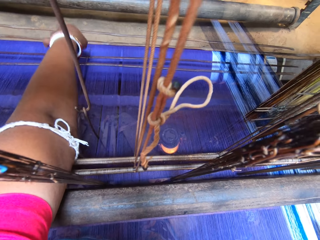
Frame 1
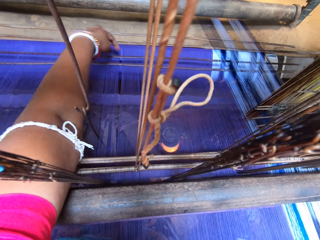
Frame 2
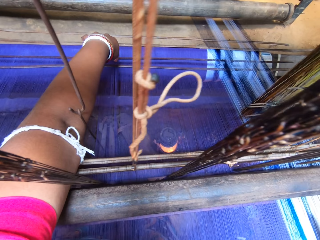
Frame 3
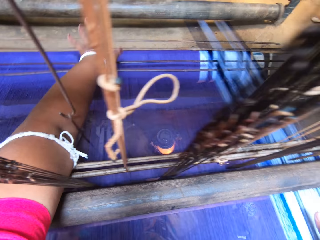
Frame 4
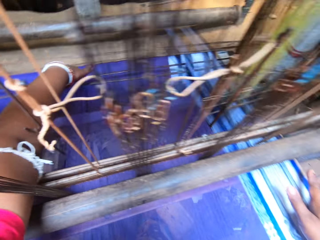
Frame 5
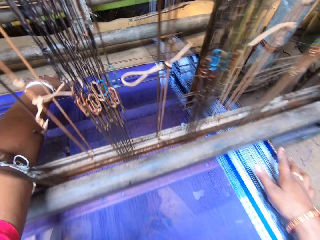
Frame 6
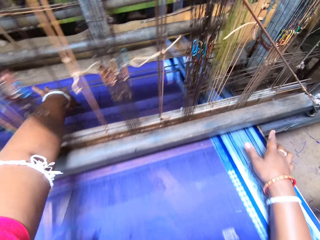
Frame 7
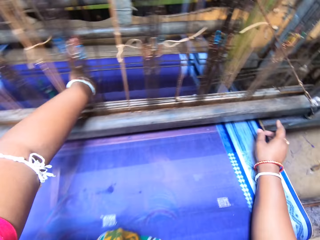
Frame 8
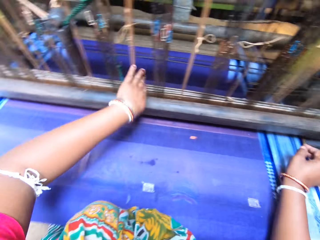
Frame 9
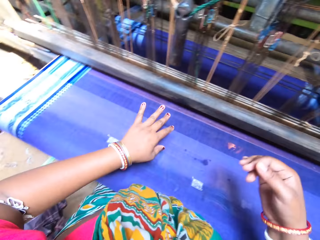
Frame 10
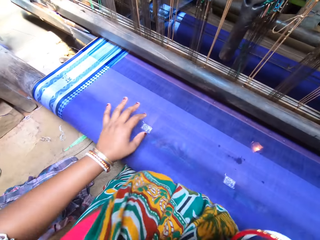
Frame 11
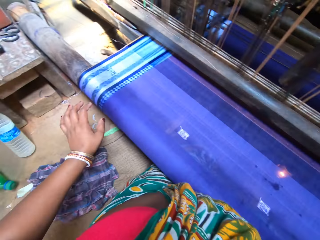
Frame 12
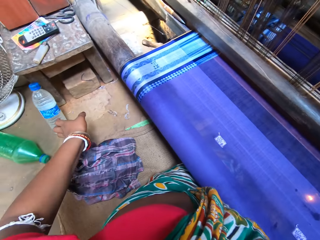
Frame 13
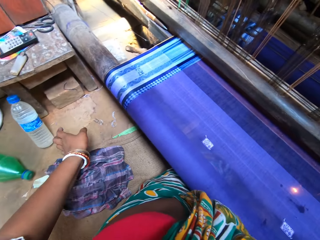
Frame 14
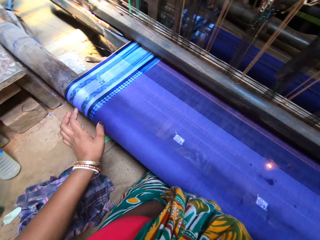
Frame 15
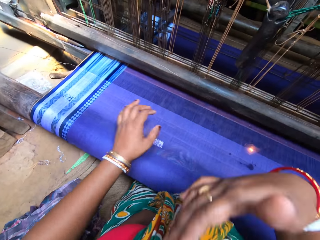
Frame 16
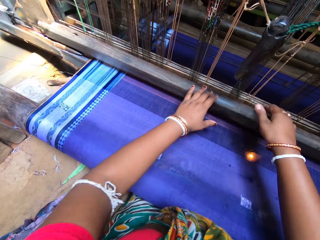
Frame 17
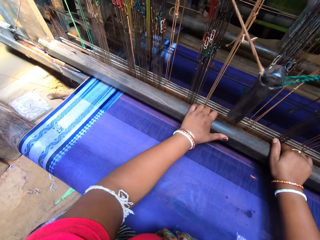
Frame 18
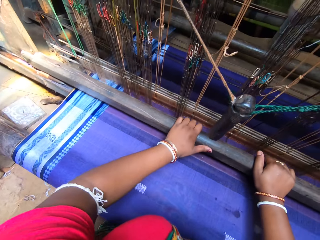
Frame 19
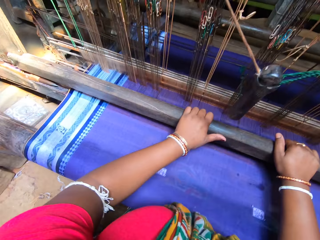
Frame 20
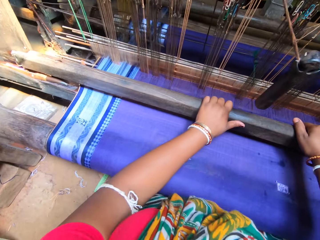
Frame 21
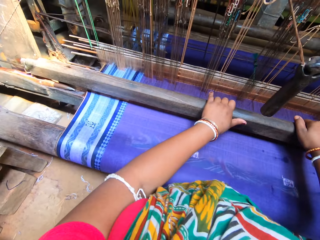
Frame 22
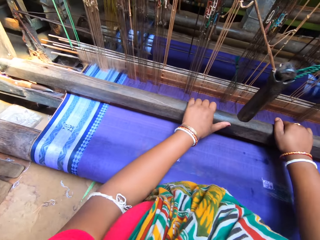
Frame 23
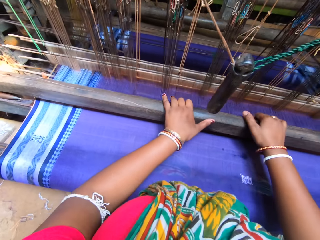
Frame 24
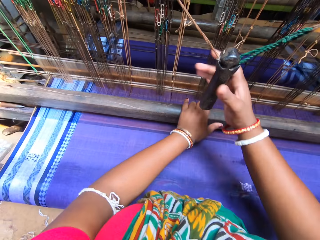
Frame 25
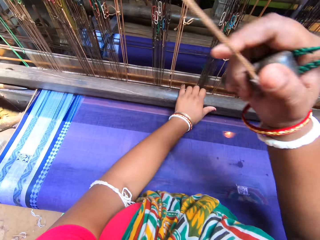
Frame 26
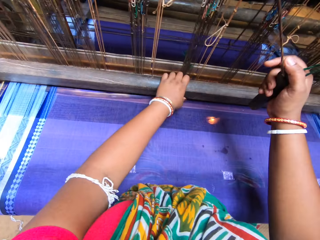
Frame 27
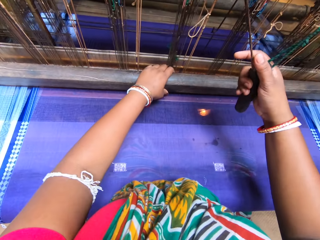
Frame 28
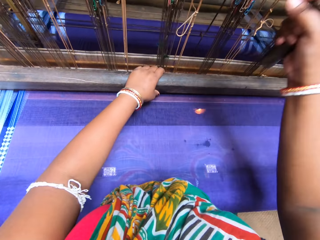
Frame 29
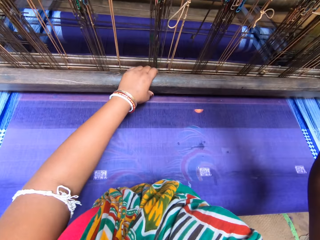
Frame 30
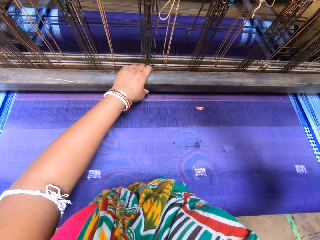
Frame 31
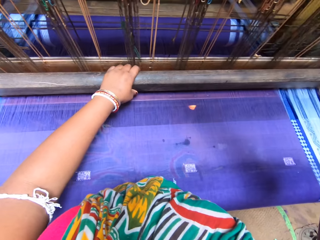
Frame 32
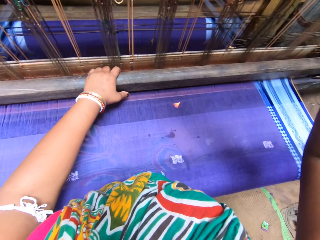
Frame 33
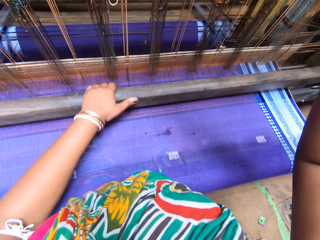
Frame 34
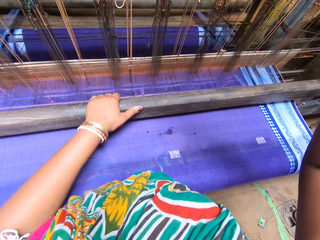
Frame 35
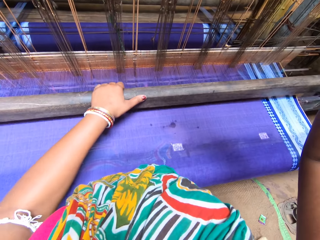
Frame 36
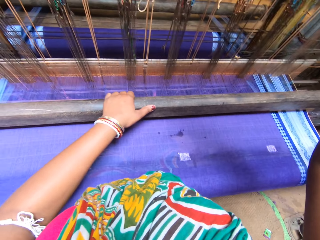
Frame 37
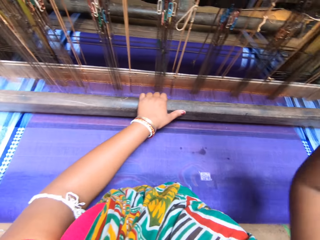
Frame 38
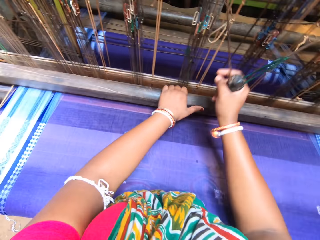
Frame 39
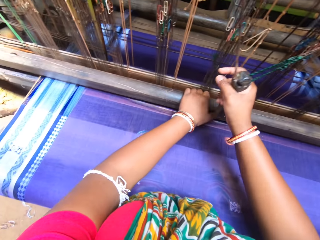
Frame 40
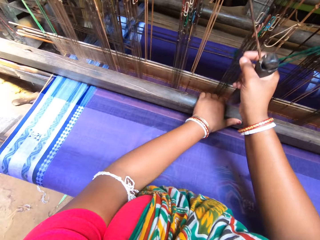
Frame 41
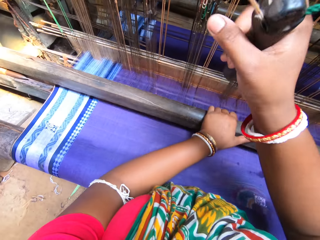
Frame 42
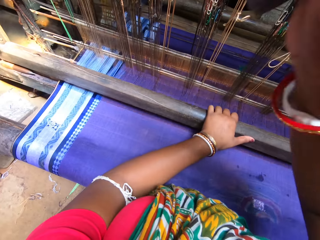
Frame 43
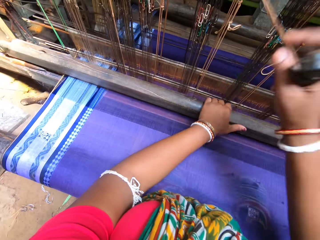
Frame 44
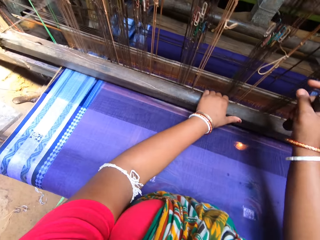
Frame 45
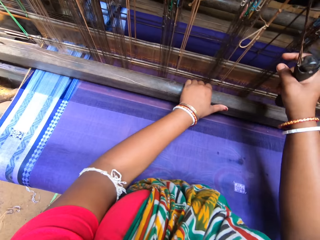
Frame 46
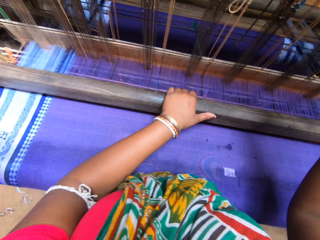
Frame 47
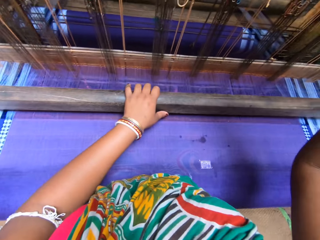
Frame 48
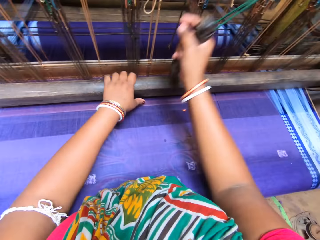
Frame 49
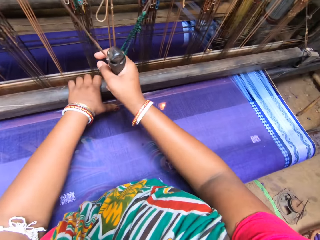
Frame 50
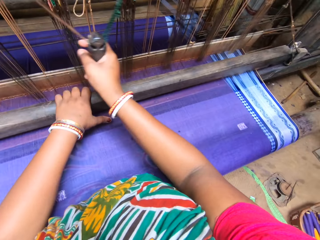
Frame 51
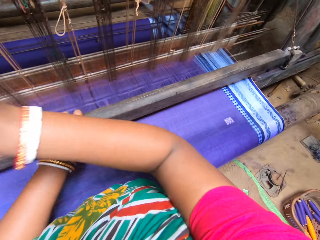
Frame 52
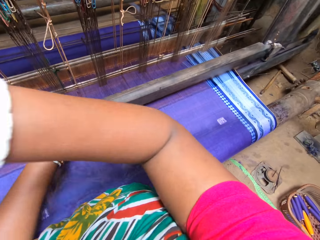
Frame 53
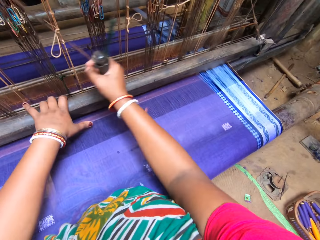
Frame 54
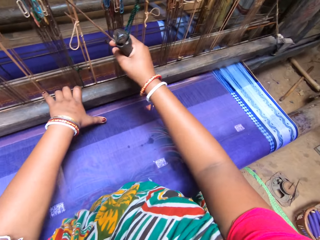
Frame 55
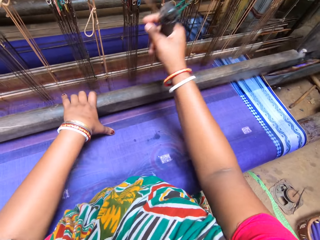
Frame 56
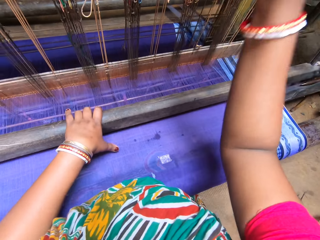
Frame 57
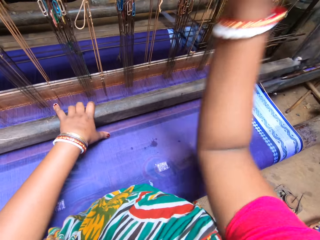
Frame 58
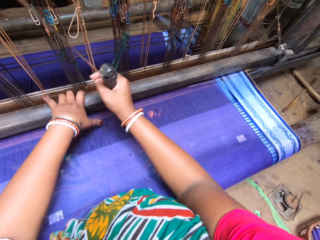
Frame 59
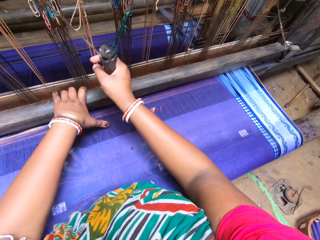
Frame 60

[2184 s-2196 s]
The camera wearer scratches her face. She weaves on the loom with both hands. She operates the sewing machine. She sews.

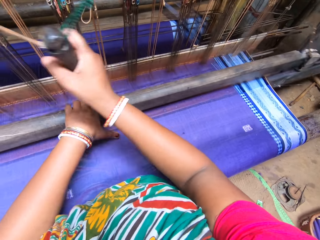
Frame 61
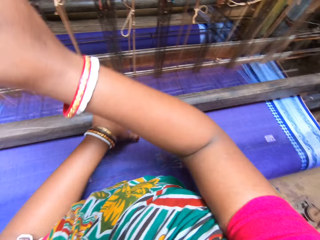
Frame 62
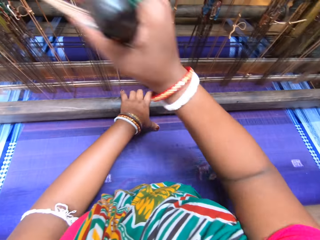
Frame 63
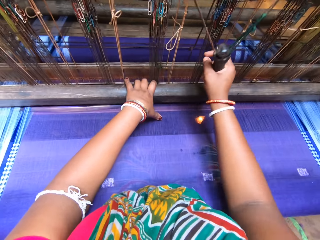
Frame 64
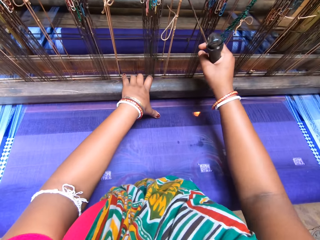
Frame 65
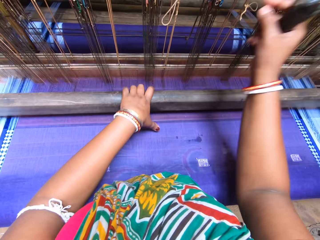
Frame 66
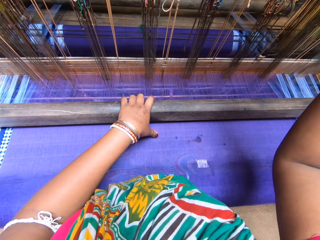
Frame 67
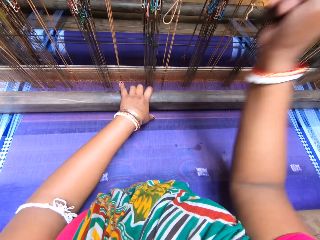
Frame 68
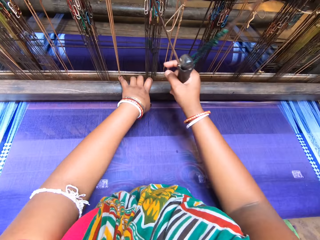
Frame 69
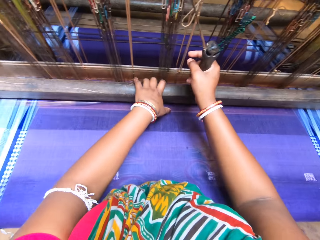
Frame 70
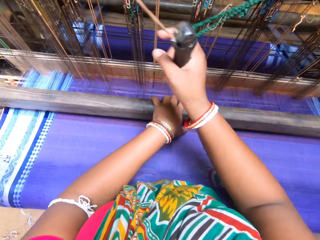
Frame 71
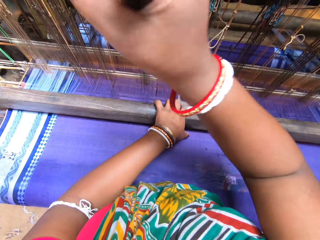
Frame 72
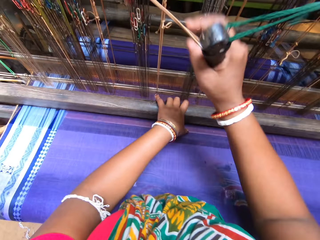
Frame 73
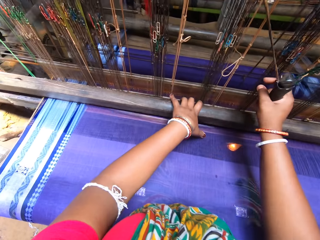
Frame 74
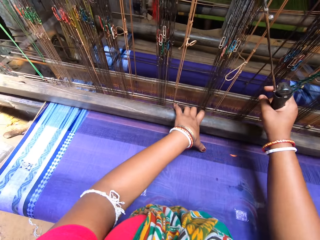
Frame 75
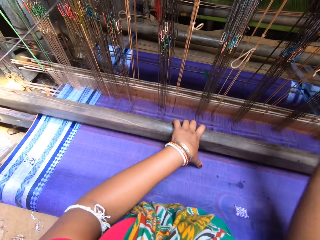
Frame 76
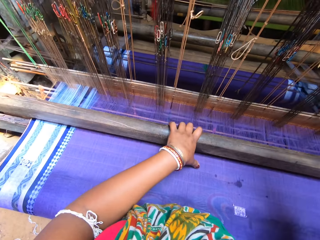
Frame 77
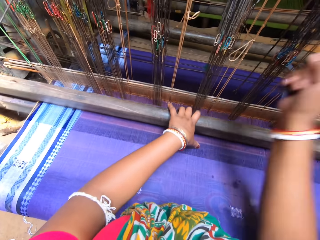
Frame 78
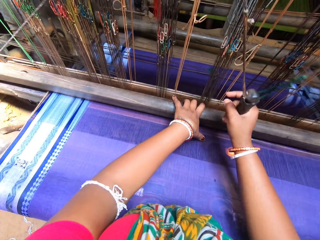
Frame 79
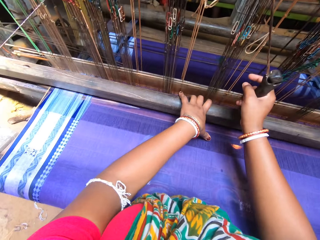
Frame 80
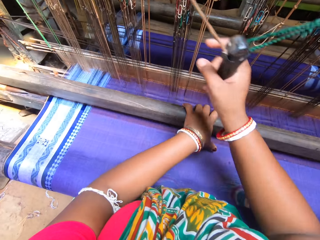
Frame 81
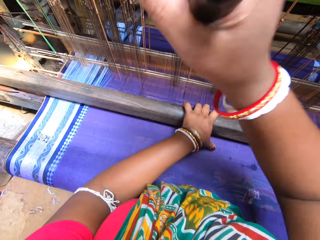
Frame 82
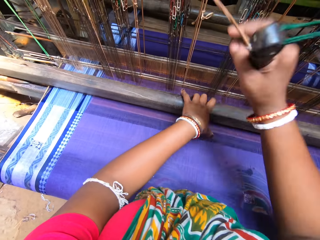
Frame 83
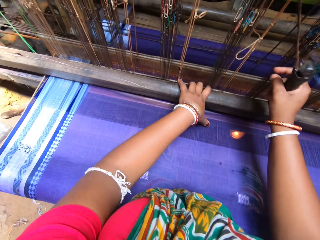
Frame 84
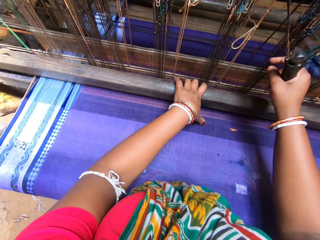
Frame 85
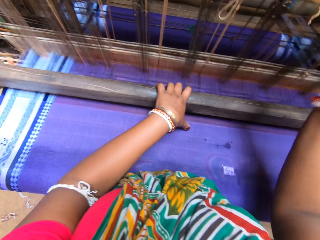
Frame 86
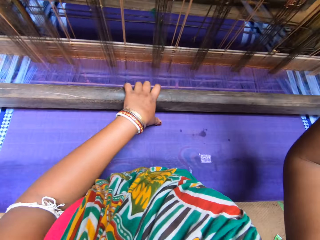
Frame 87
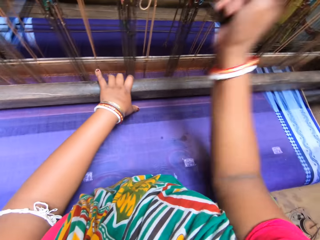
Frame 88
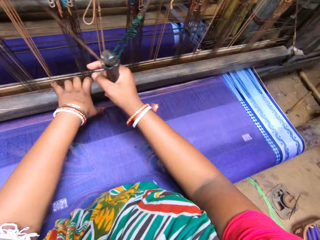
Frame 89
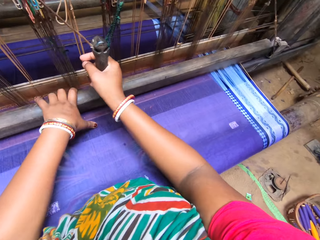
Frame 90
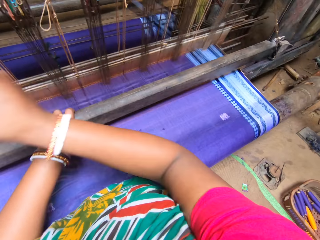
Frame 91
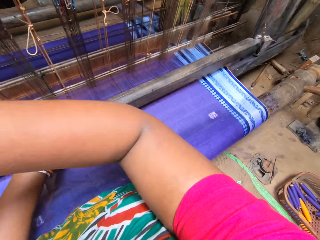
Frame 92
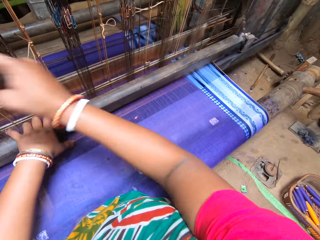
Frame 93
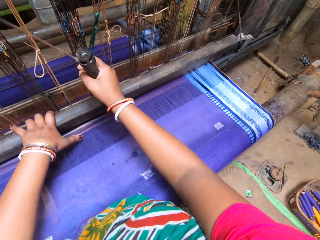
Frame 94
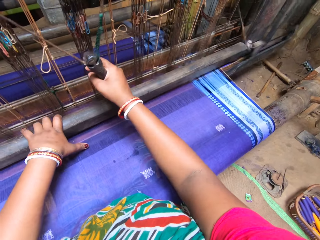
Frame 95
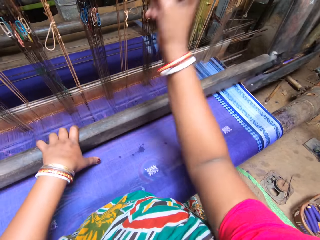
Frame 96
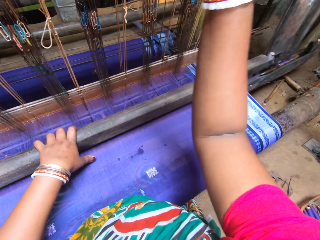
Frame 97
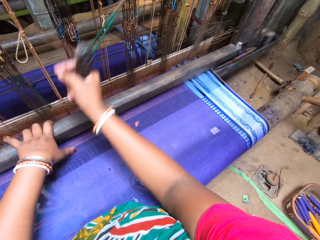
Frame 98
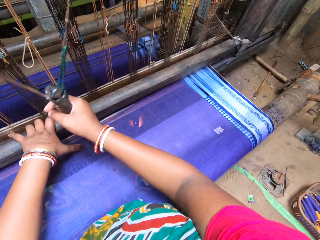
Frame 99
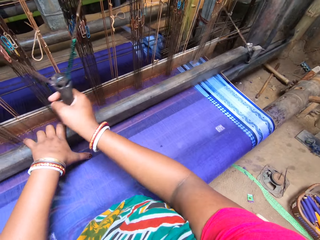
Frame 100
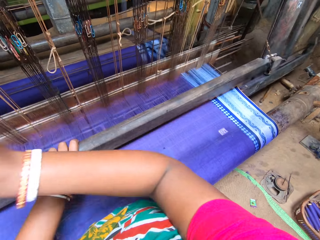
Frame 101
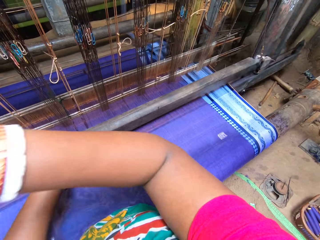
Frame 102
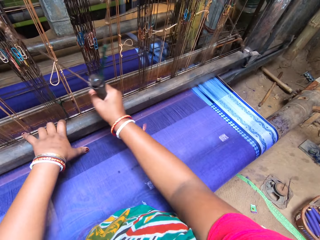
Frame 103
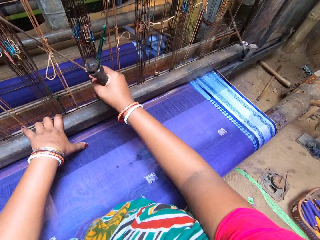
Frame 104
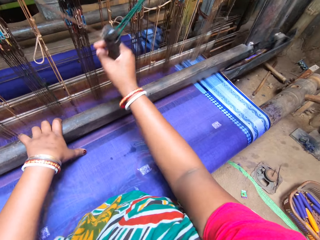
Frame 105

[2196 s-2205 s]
The camera wearer converses.
